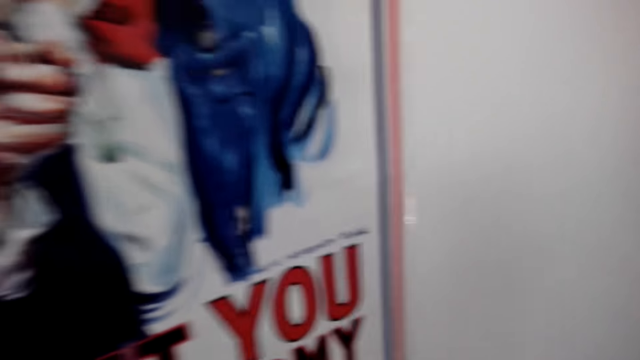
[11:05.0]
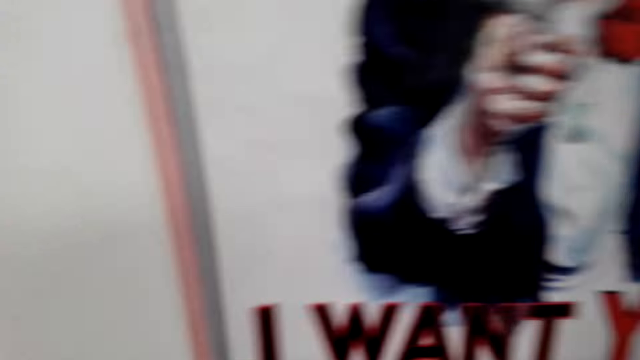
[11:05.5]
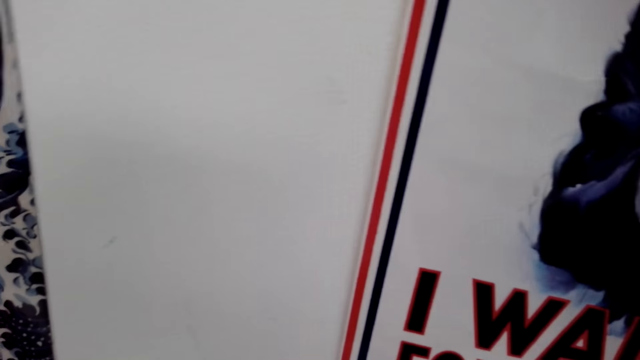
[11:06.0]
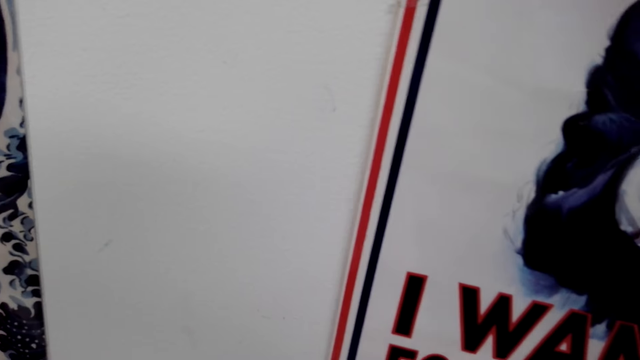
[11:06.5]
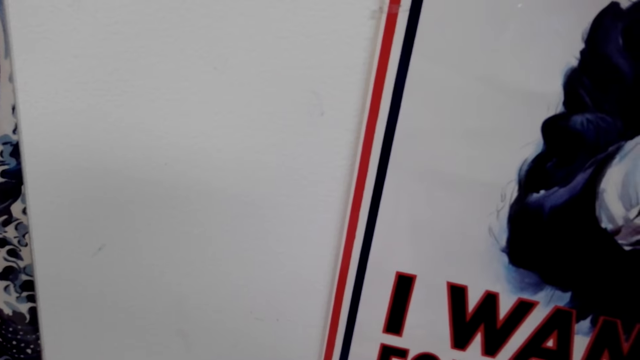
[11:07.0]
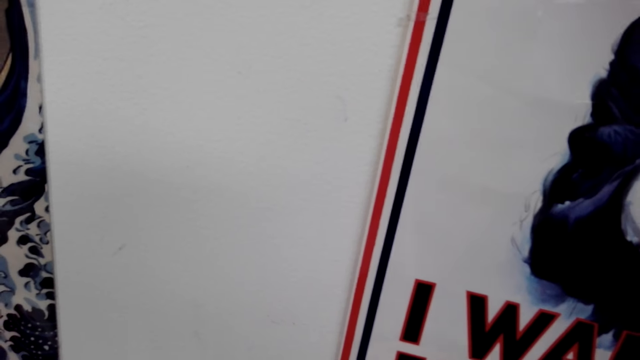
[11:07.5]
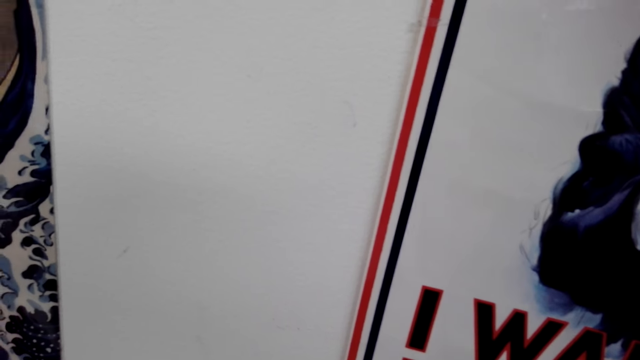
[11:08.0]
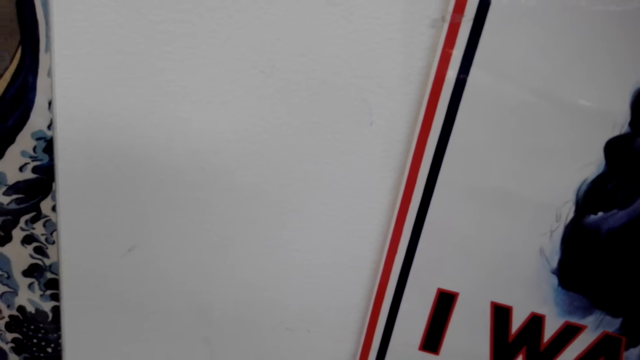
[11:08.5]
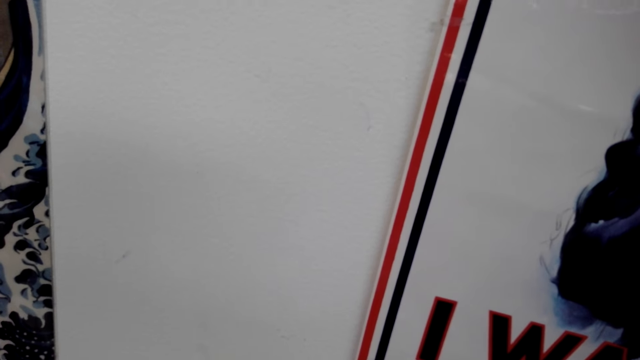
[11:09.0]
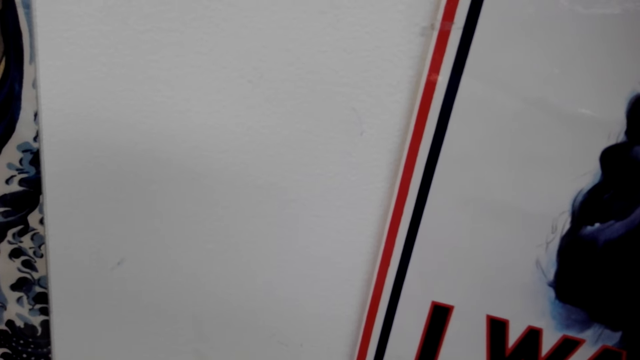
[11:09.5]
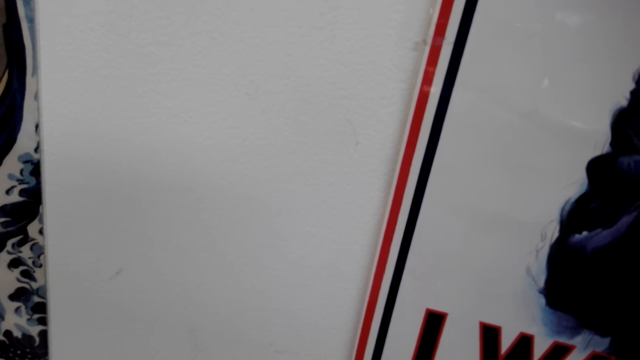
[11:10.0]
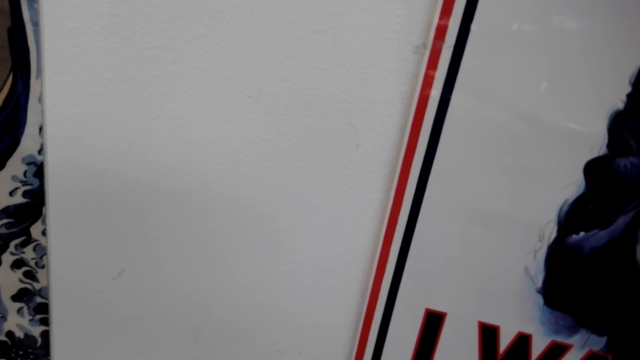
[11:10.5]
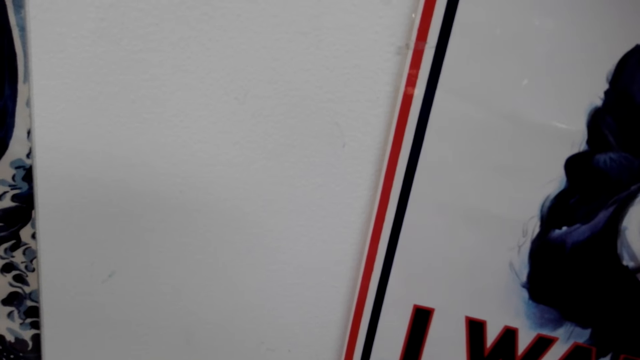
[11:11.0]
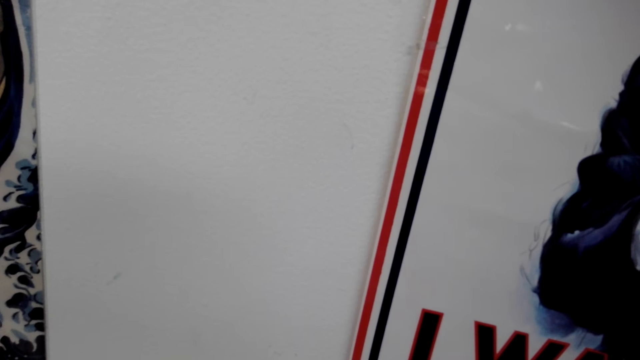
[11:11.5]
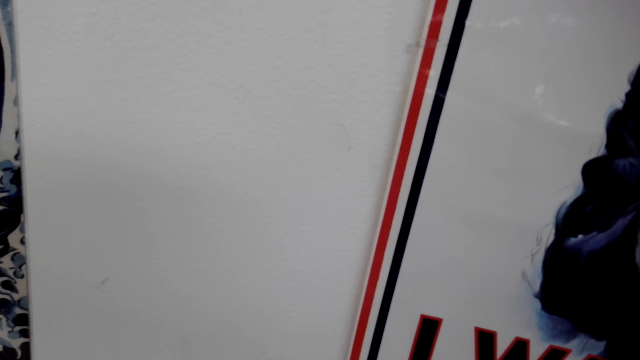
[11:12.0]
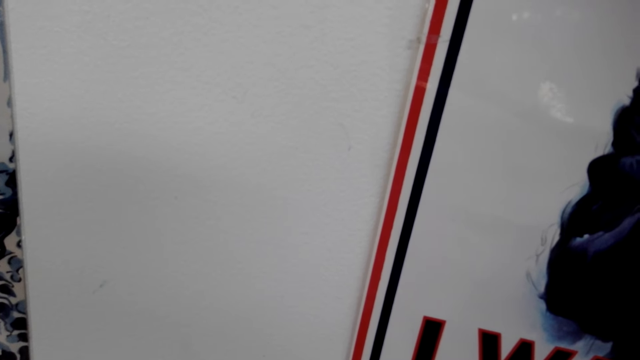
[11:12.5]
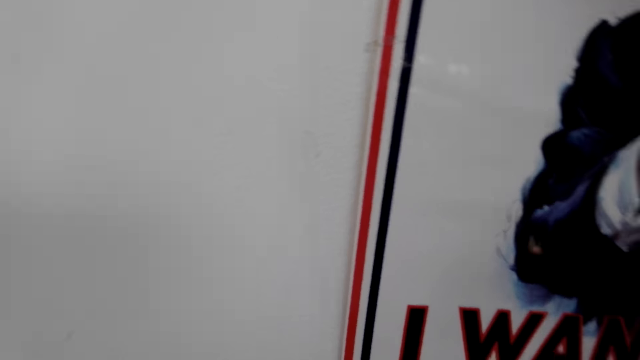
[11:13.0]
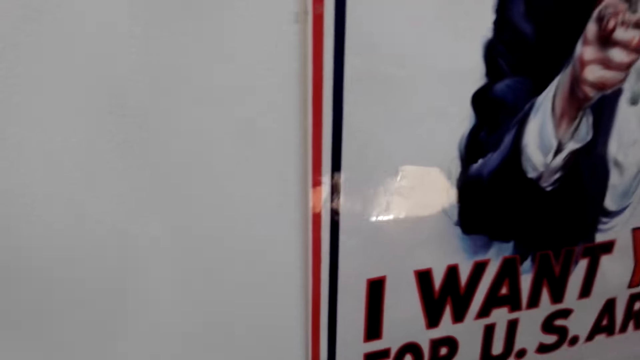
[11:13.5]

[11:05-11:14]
The camera wearer cuts a tape. They stick cellotape on the wallpaper.

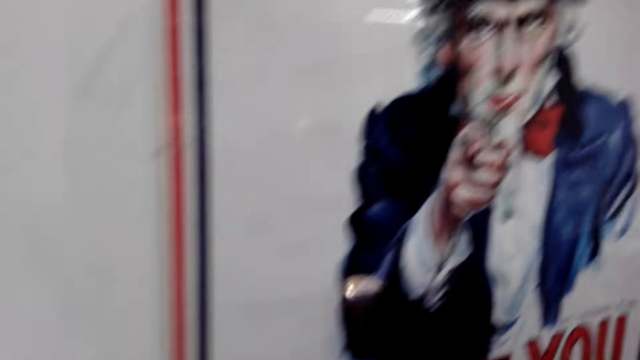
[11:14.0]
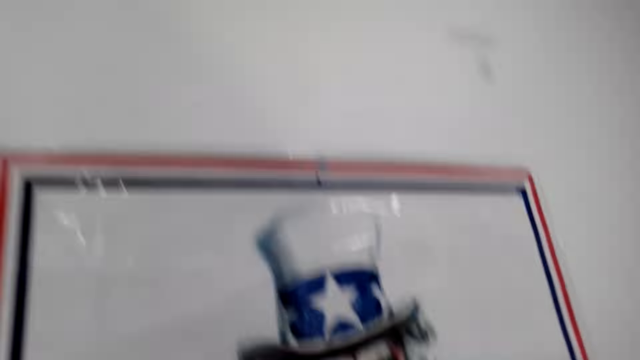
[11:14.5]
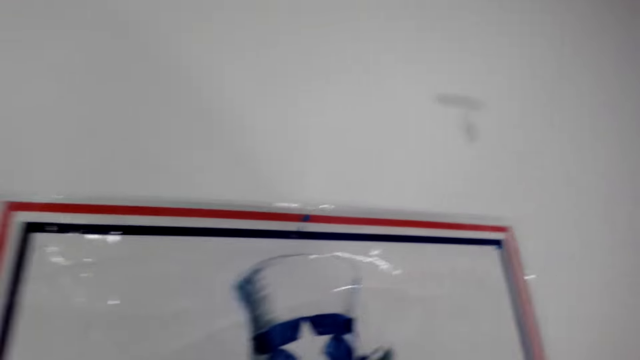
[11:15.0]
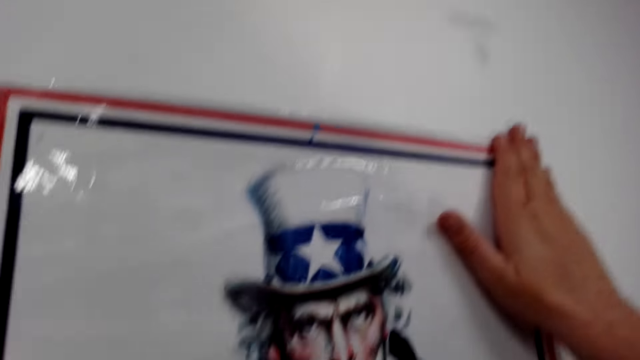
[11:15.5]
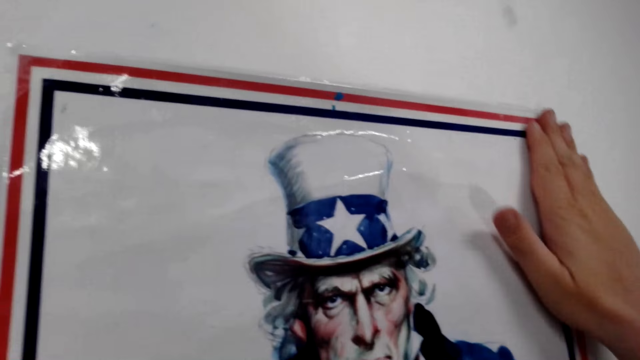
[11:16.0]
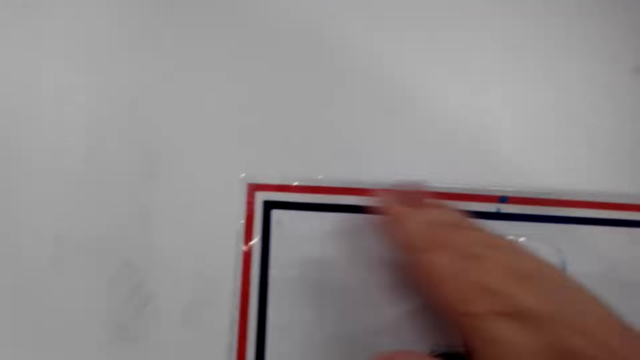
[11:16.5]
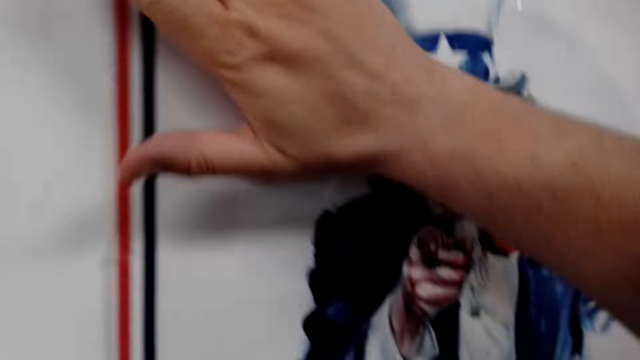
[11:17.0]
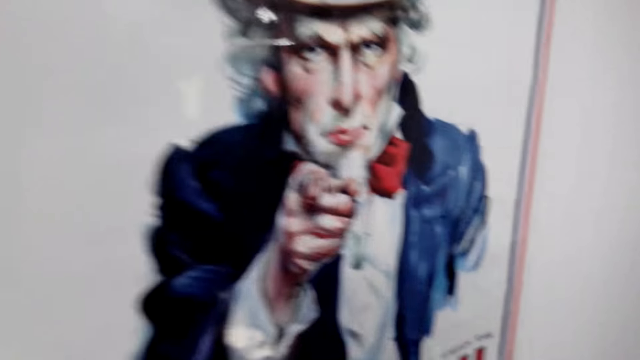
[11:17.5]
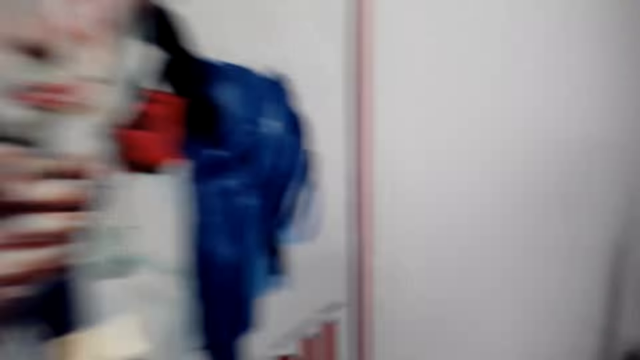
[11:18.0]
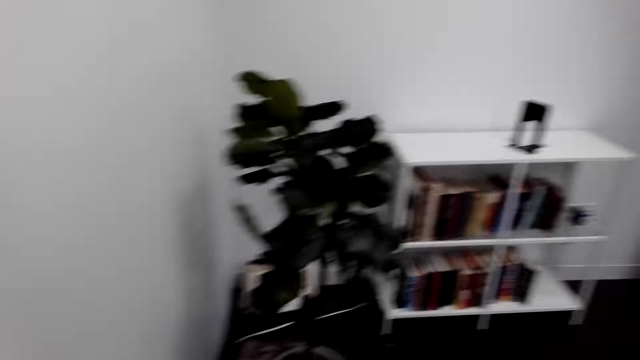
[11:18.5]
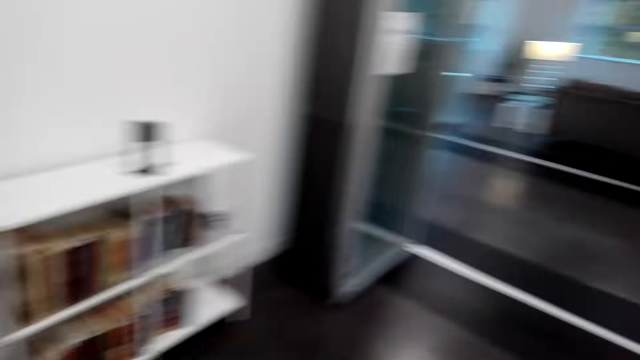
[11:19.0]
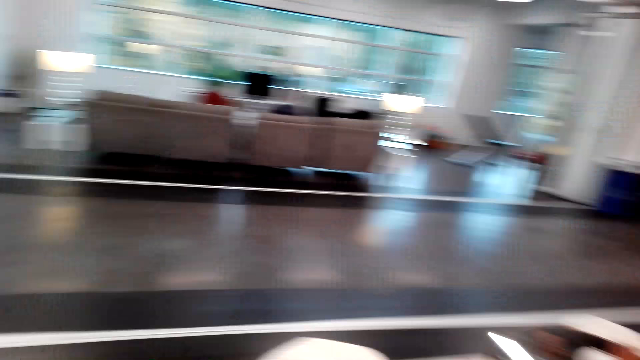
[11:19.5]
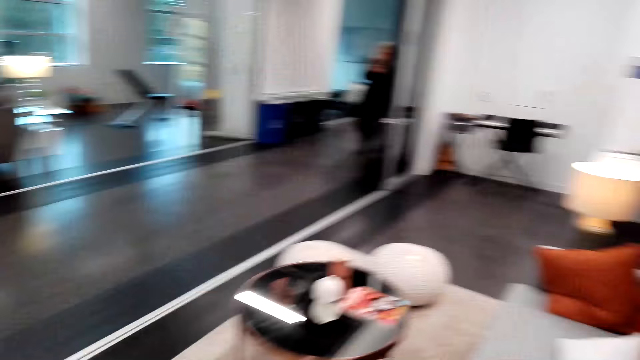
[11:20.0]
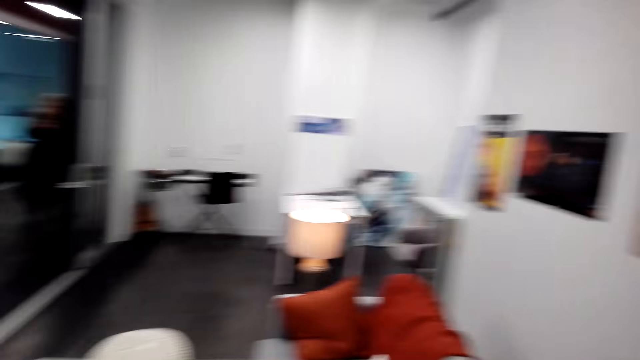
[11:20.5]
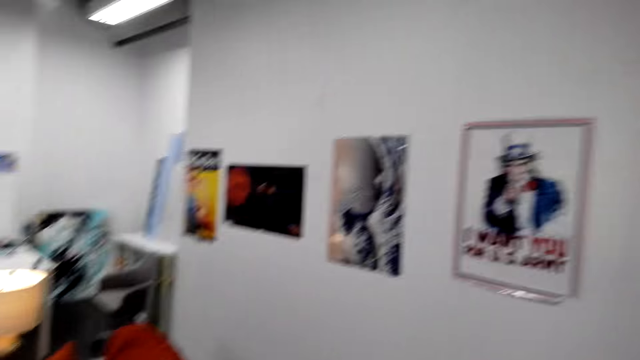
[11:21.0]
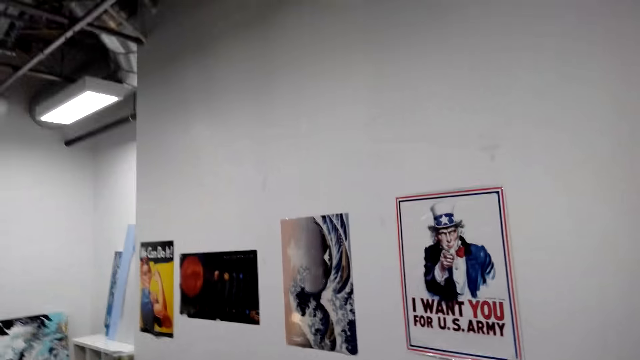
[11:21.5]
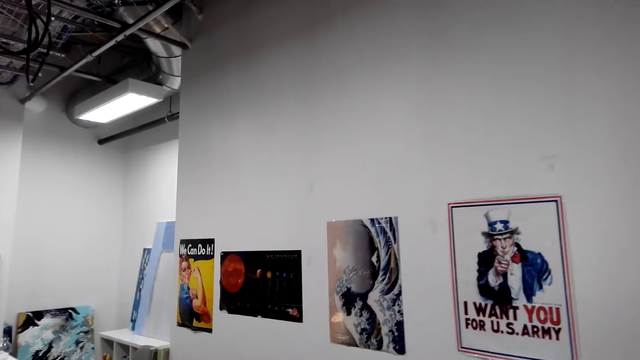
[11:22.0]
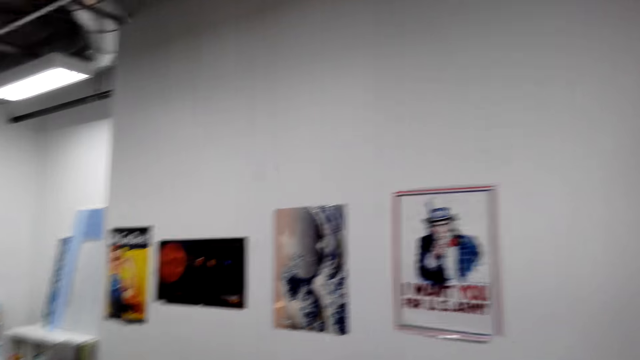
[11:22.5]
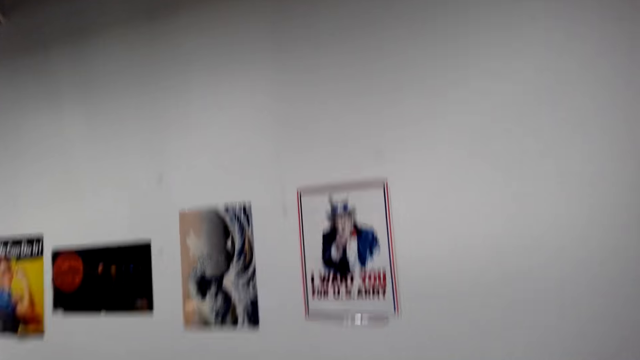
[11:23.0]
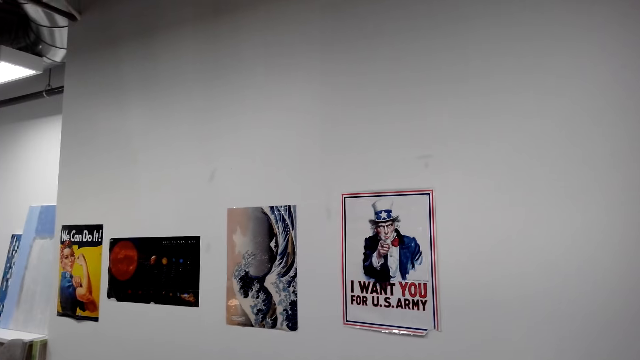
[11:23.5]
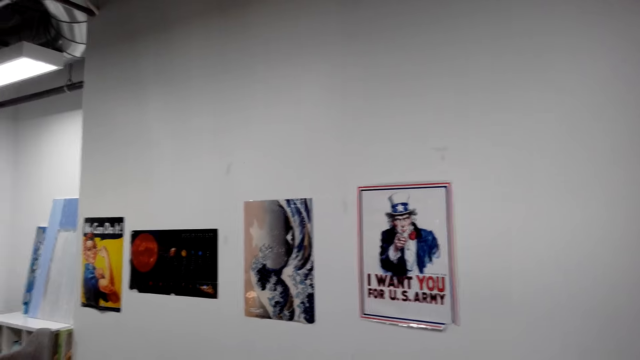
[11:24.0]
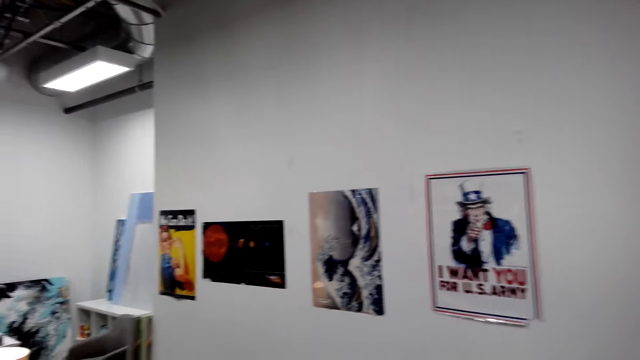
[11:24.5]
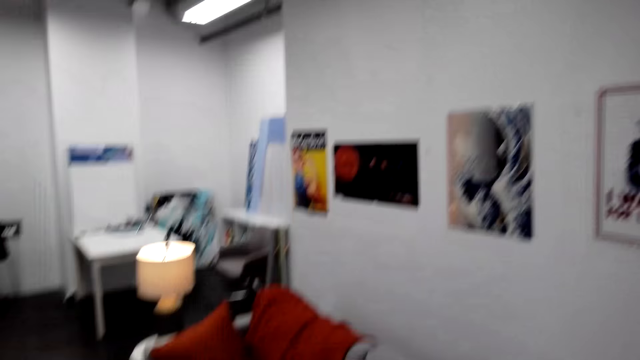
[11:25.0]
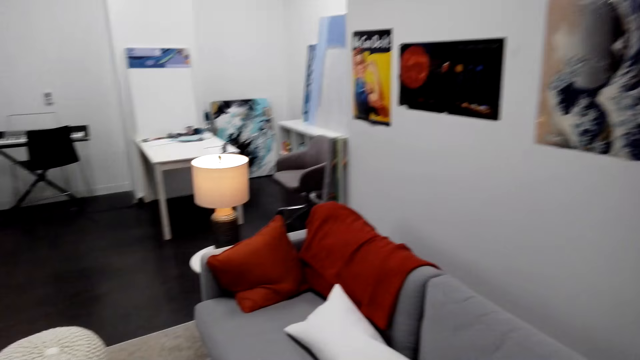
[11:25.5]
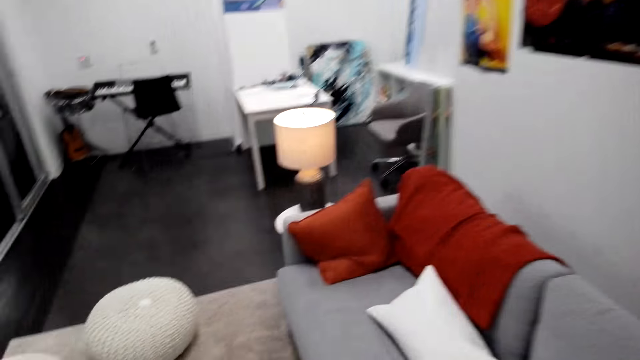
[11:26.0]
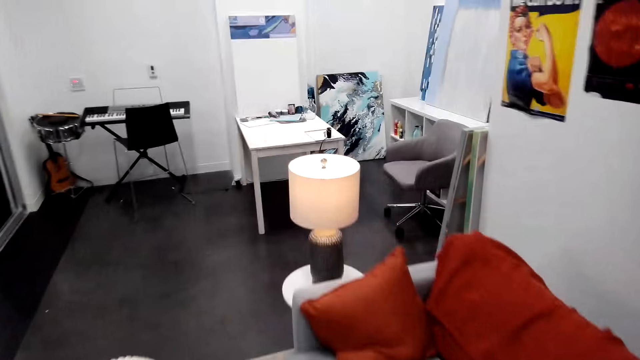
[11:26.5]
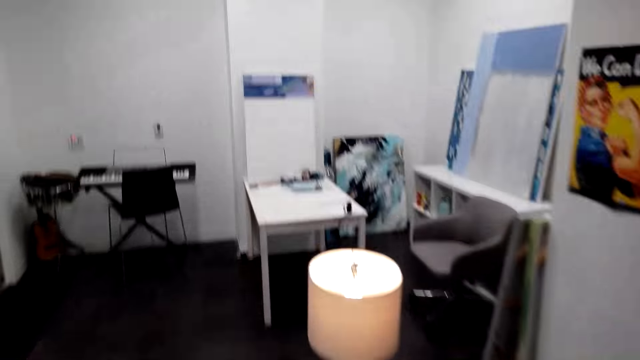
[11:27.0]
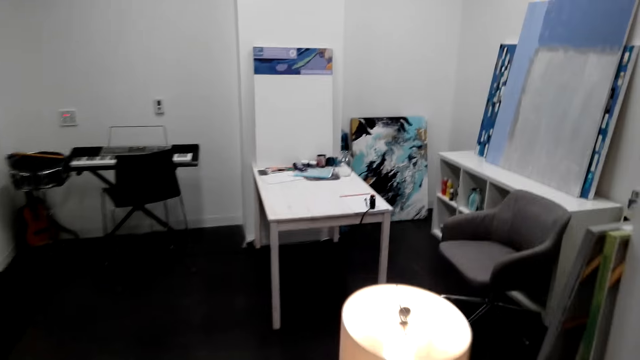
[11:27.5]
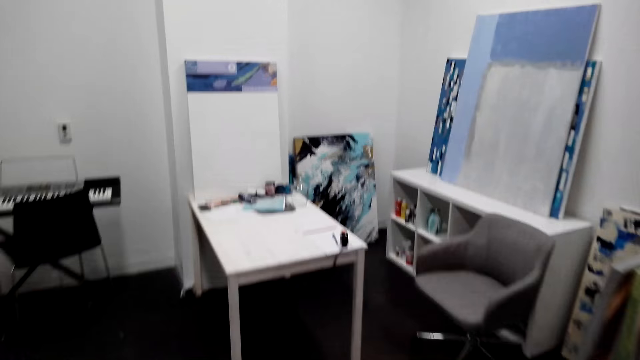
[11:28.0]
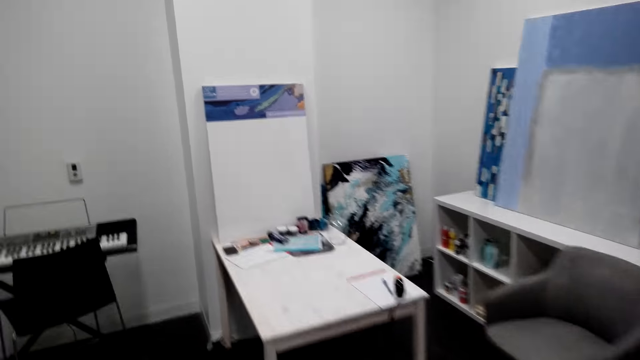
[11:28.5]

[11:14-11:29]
The camera wearer sticks the picture with the tape on the wall. They walk in the room.
